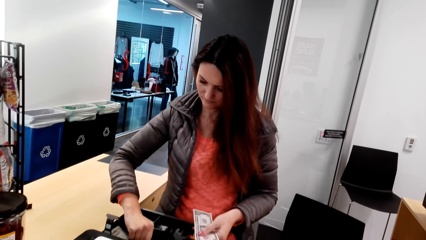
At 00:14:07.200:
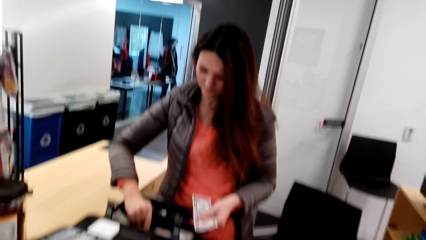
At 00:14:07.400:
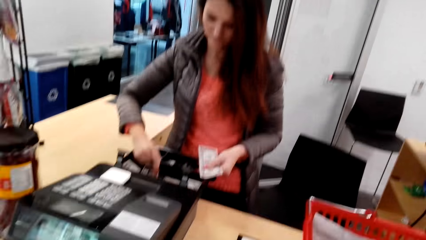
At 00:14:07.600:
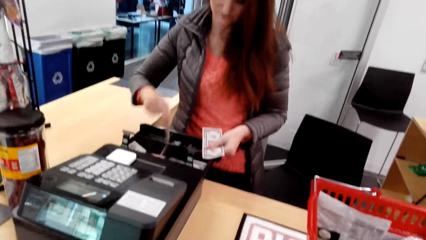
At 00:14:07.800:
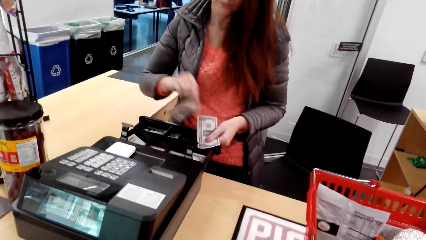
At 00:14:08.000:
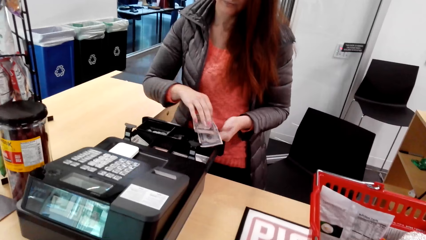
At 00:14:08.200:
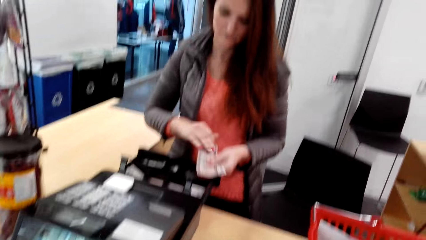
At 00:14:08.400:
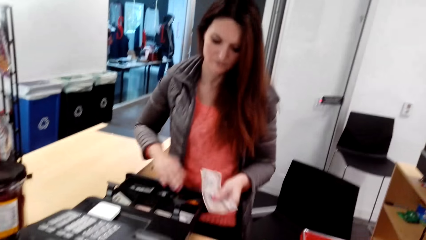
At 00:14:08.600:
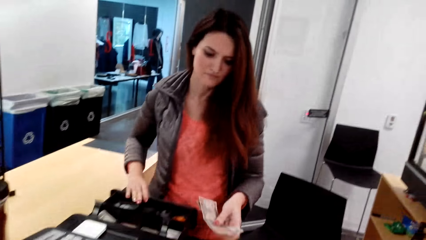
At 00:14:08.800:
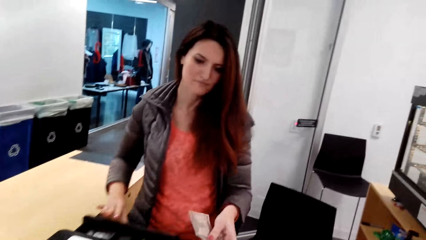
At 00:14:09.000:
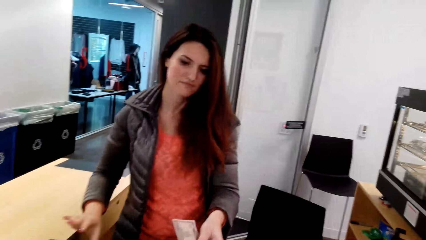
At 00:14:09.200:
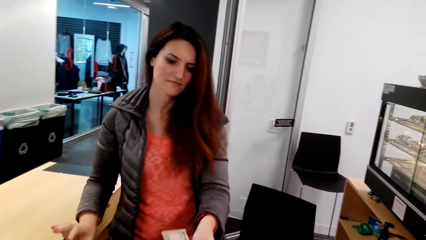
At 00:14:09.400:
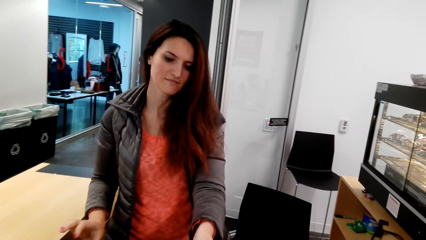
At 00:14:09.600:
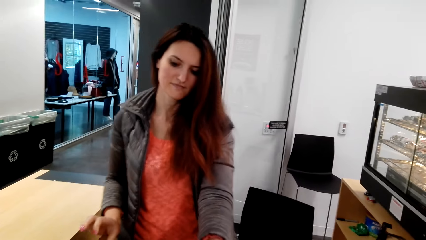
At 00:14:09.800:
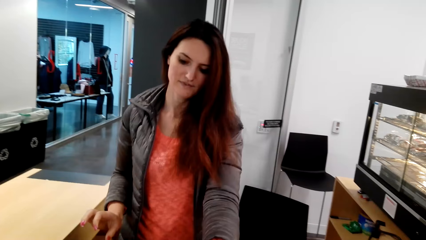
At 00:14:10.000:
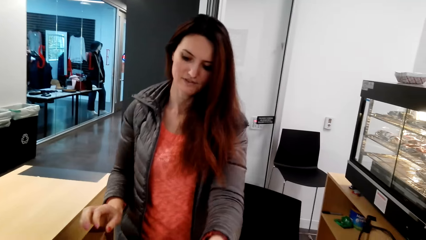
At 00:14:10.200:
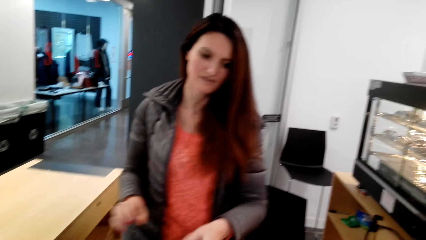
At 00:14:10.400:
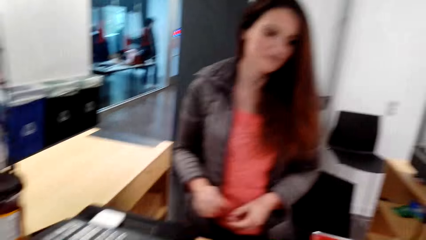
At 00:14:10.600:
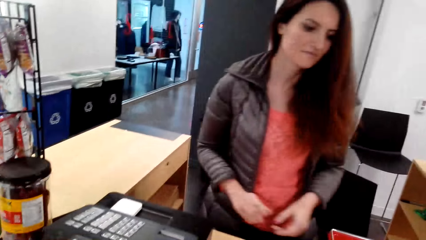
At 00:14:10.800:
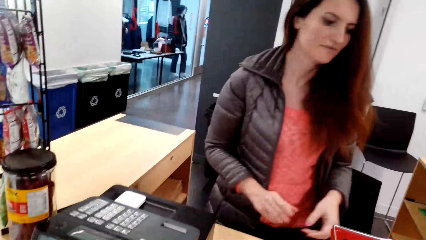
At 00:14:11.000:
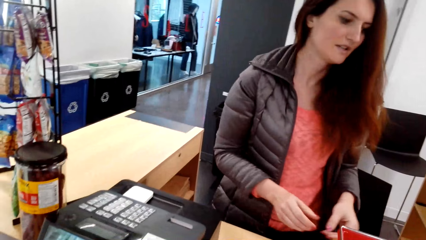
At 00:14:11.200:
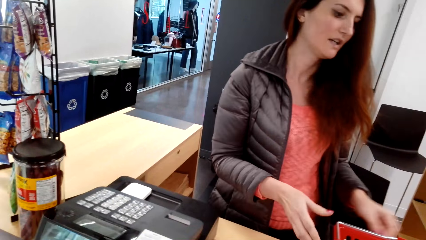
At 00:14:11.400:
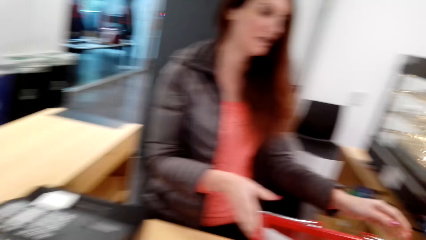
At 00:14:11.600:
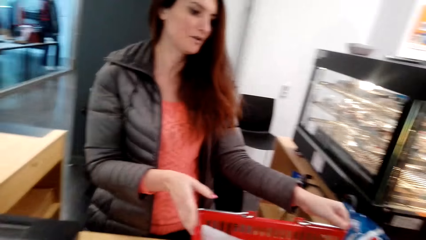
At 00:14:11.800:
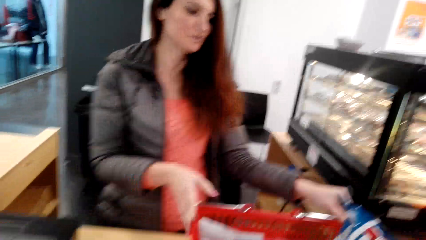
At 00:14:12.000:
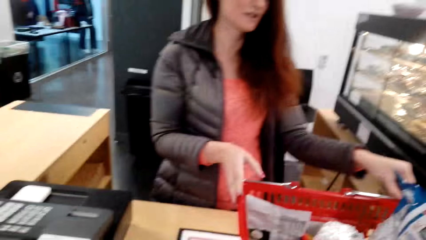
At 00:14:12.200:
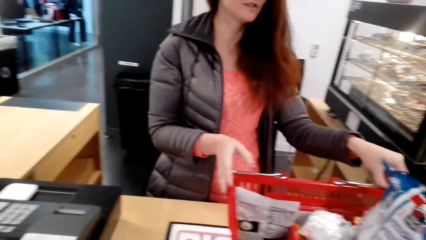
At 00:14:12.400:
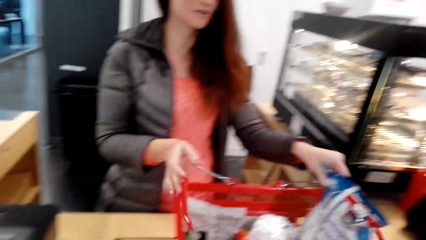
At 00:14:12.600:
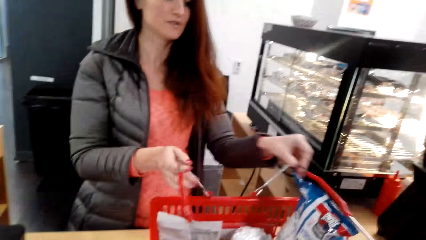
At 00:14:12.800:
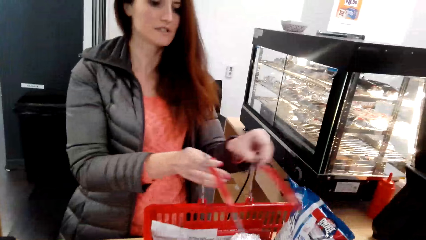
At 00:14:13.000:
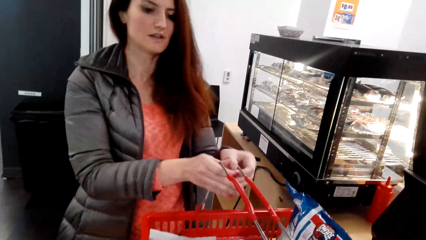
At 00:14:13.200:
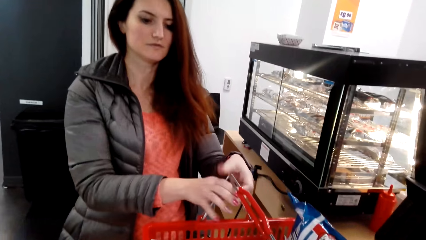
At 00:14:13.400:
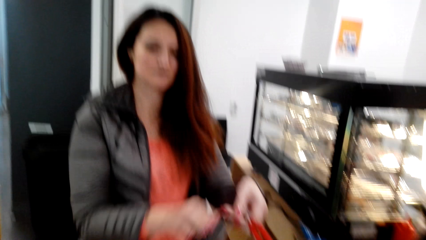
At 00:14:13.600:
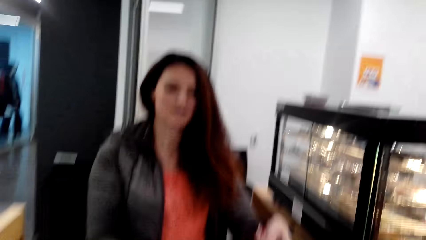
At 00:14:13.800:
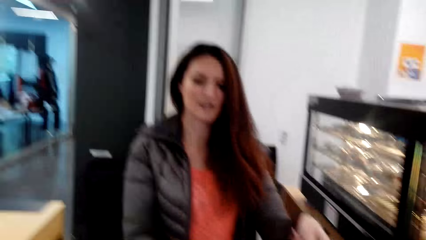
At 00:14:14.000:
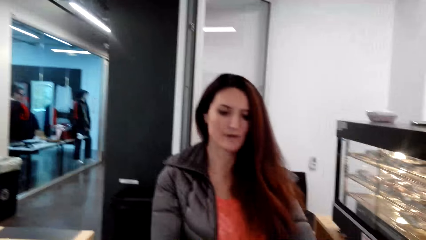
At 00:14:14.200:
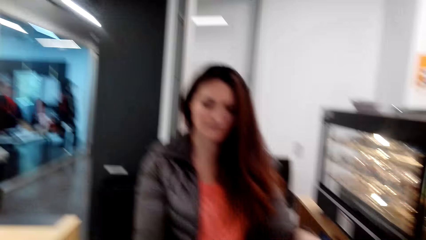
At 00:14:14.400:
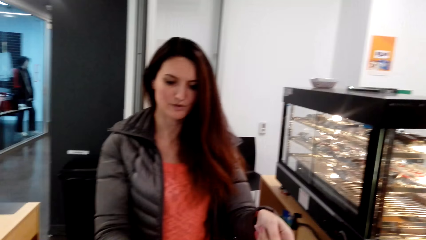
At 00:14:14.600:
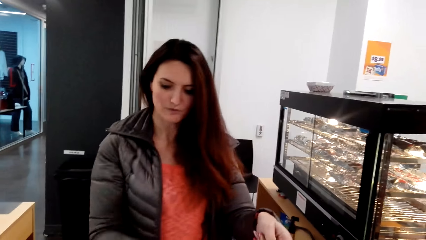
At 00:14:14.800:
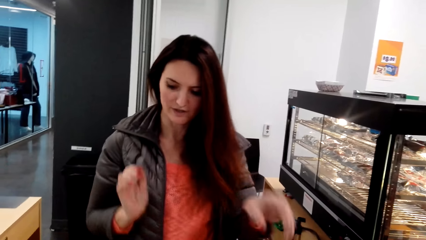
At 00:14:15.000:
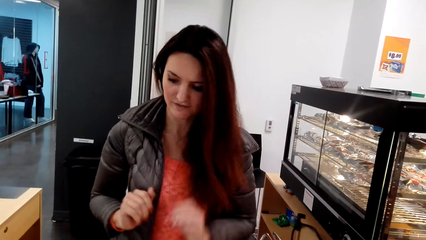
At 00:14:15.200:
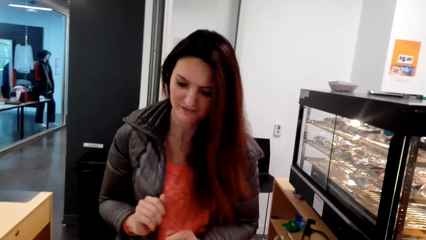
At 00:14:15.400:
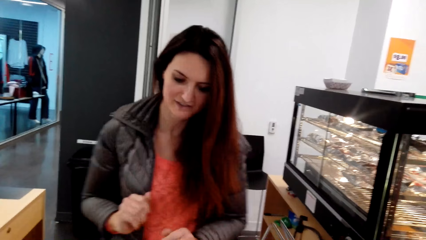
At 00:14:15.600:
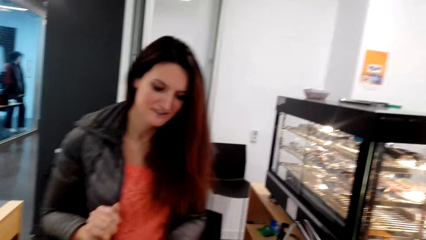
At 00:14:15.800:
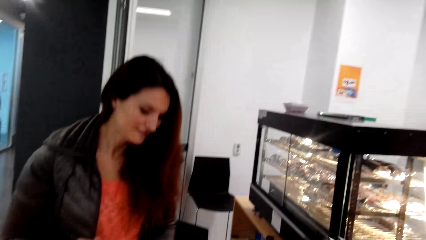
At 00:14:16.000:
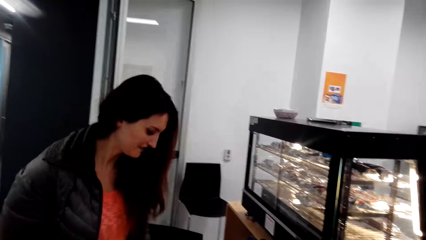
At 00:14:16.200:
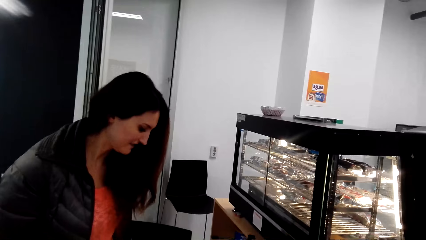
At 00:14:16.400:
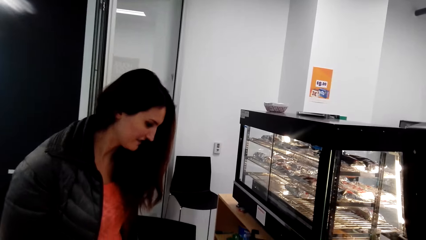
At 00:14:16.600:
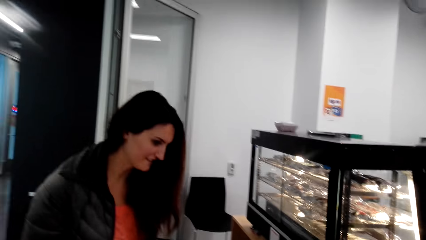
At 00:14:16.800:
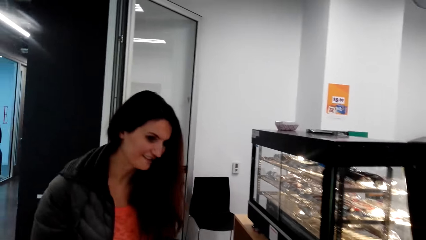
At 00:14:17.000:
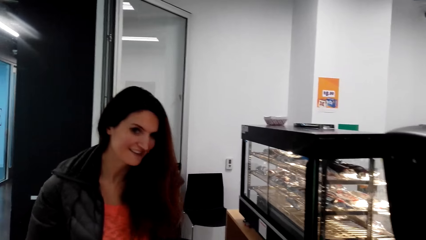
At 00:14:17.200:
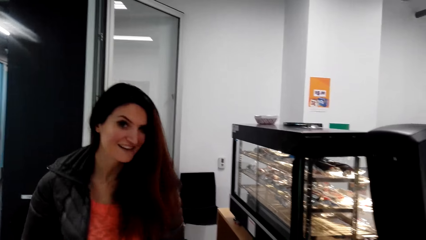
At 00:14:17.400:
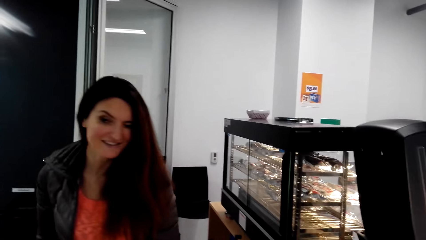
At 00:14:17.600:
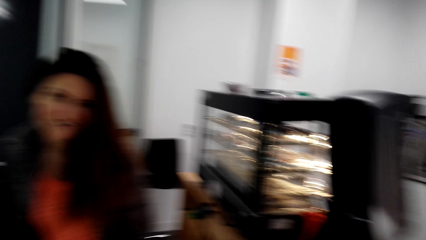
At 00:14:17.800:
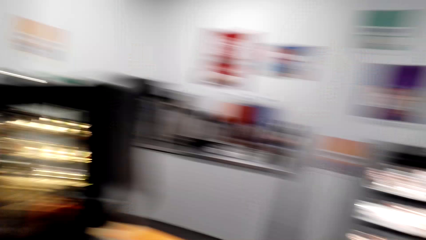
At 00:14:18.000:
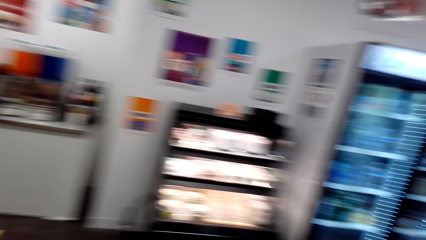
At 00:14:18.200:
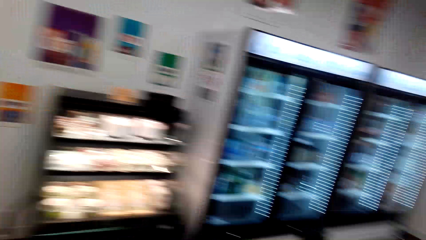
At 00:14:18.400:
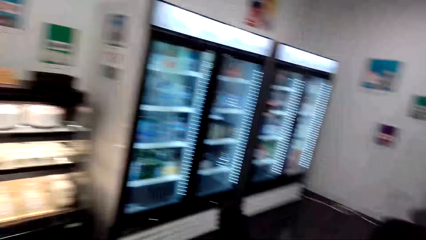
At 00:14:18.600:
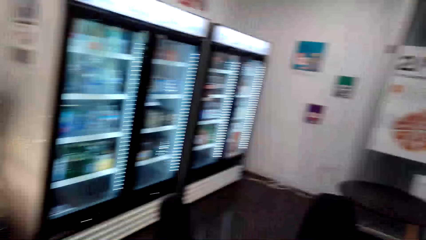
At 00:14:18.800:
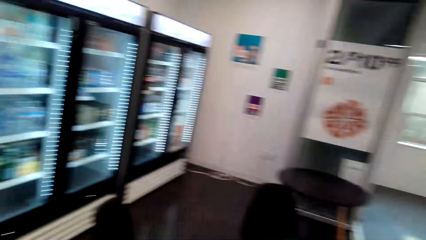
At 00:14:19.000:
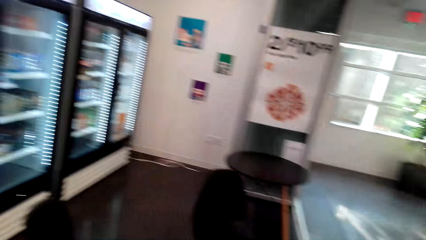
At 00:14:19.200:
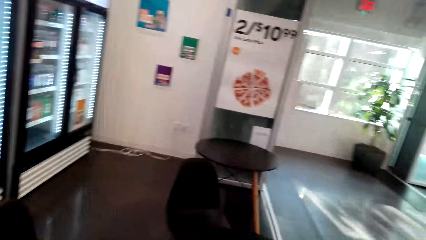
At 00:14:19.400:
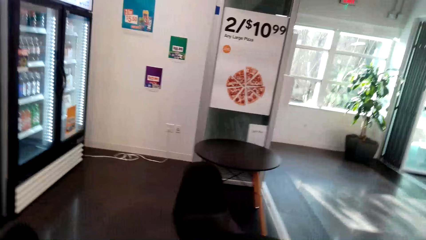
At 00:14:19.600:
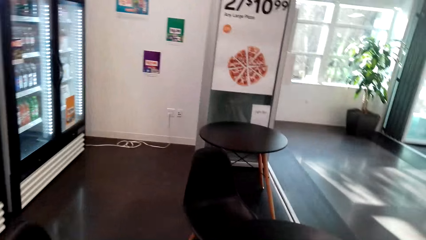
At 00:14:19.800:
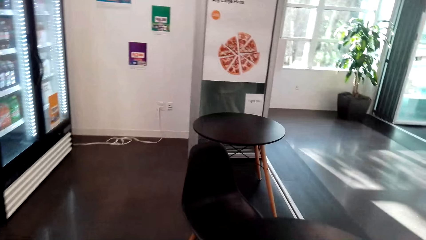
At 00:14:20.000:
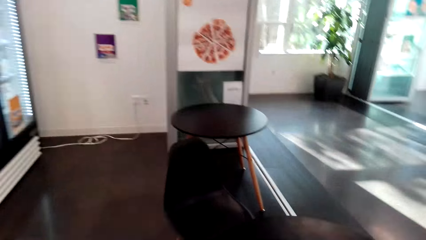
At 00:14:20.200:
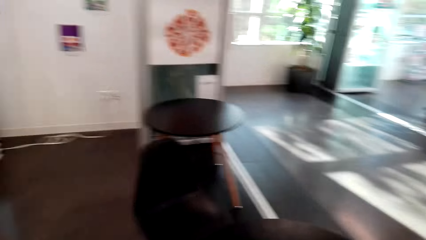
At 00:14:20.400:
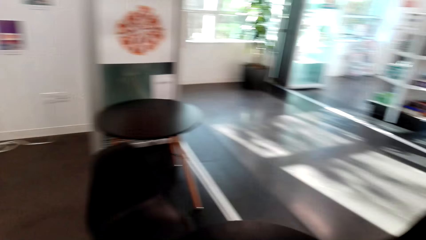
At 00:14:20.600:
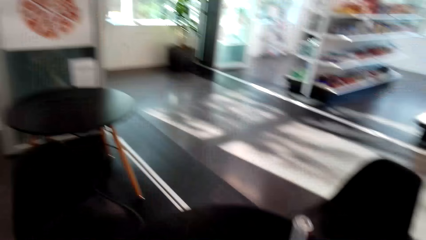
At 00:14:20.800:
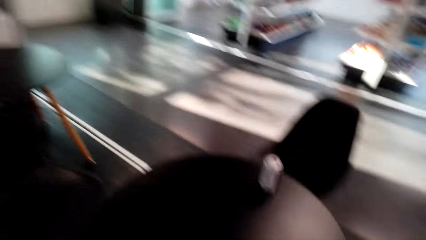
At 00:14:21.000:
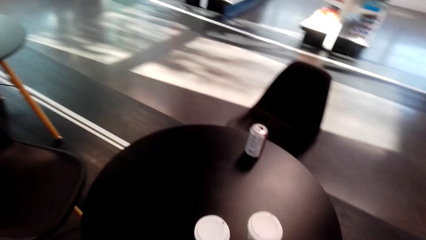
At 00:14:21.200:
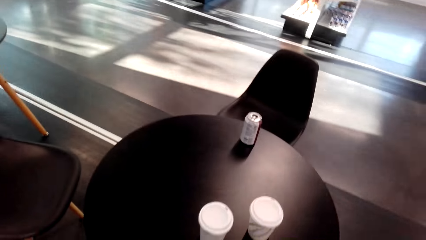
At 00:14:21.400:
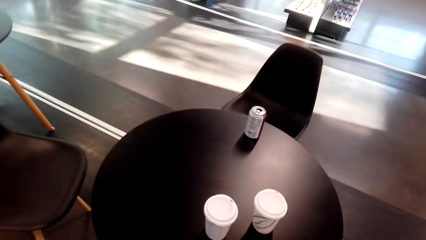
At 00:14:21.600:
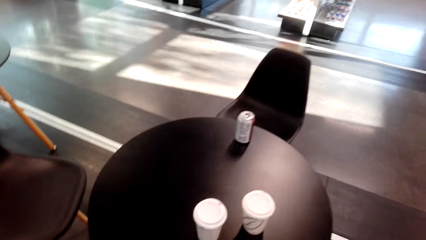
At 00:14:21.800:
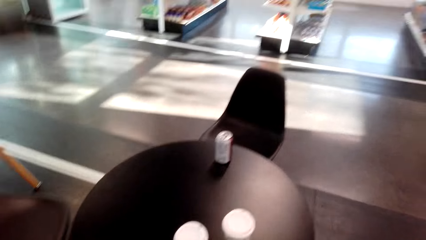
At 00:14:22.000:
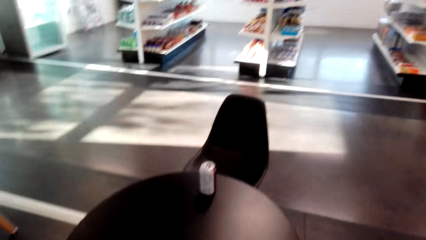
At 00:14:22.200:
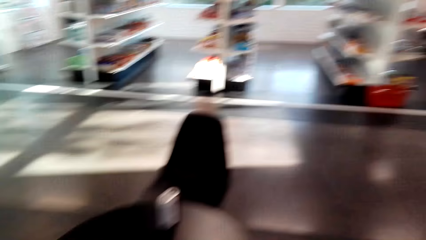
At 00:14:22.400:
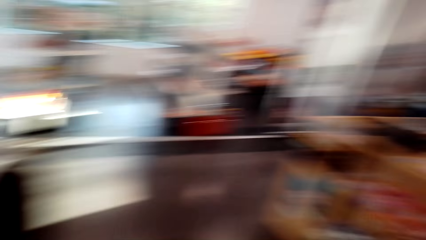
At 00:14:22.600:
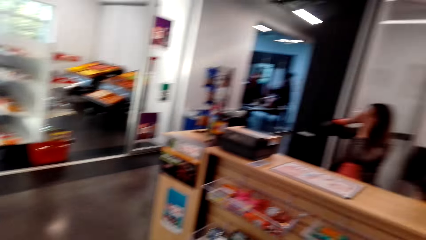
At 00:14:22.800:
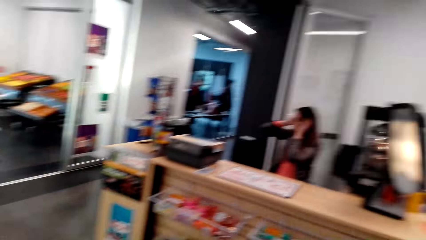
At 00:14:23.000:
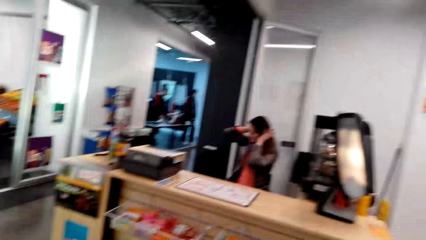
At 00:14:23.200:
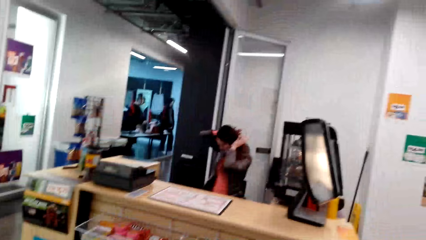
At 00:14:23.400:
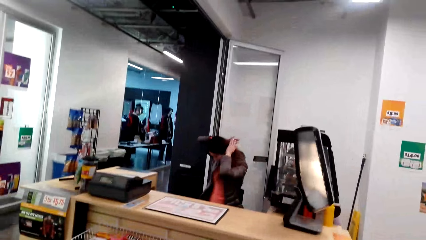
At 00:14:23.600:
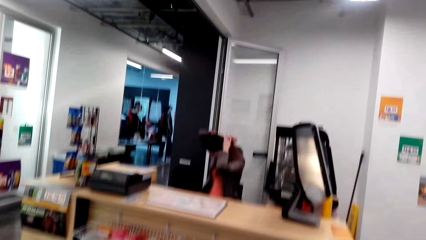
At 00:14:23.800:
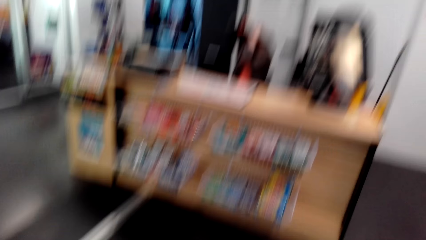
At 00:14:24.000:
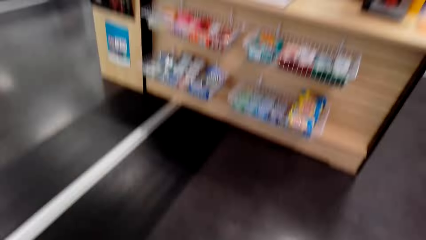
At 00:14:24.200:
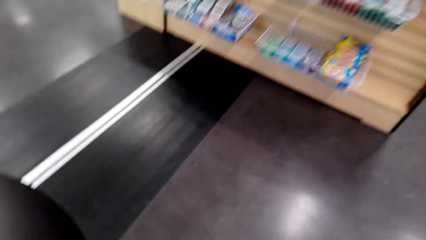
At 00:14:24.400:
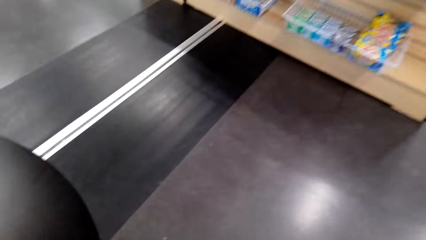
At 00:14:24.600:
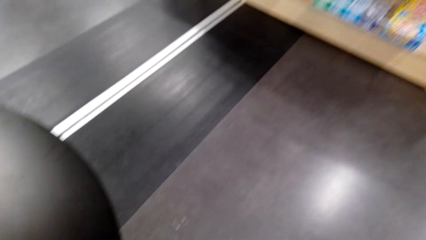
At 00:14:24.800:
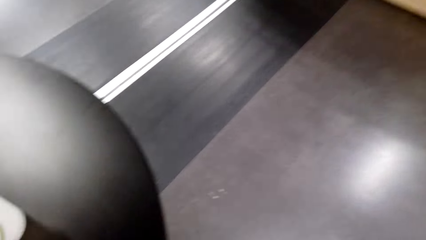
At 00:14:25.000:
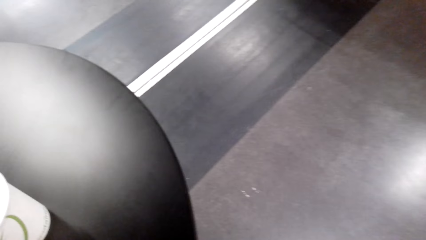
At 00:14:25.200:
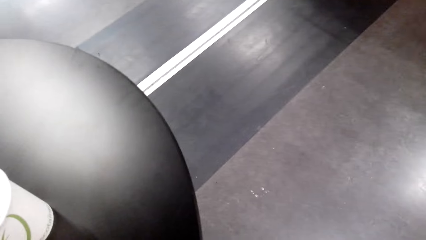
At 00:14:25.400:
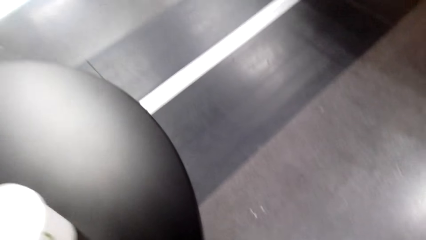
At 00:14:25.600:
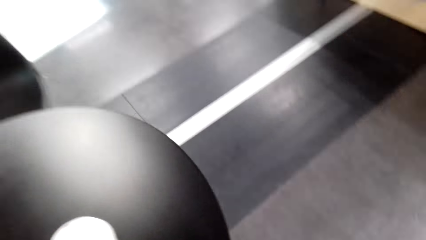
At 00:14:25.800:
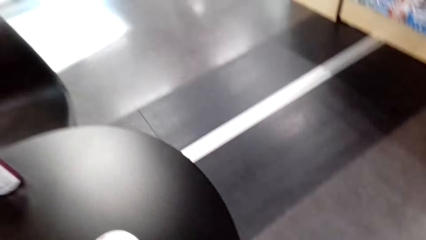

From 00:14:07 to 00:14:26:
The camera wearer looks down. A cashier pushes something and hands the camera wearer some change. The cashier picks a trolley with both hands. The camera wearer interacts with the cashier. They walk around. They look sideways. They look down. They look around. They look sideways.
